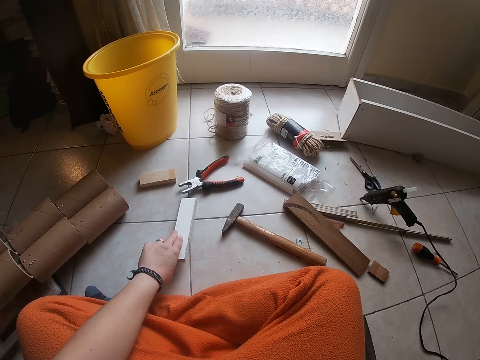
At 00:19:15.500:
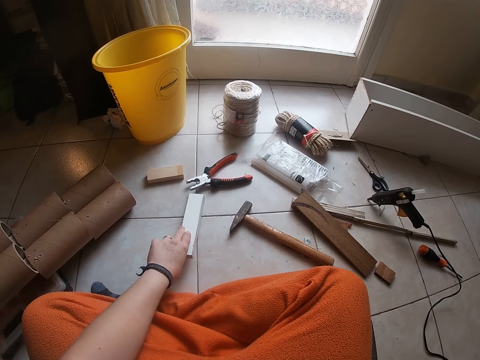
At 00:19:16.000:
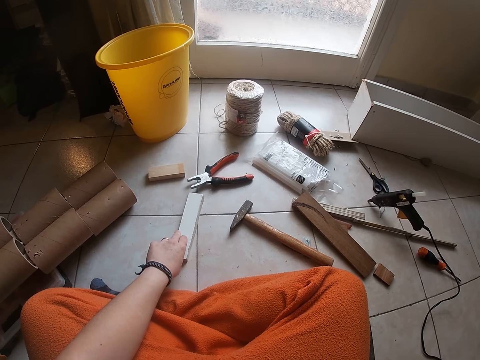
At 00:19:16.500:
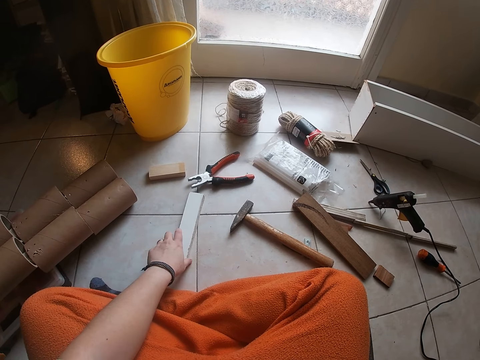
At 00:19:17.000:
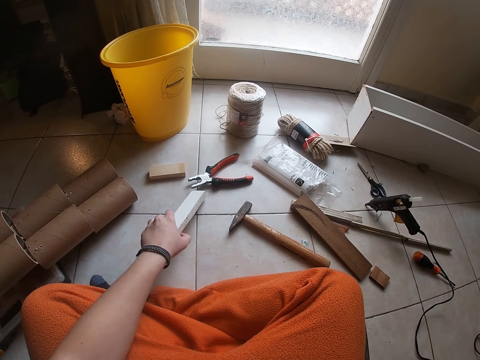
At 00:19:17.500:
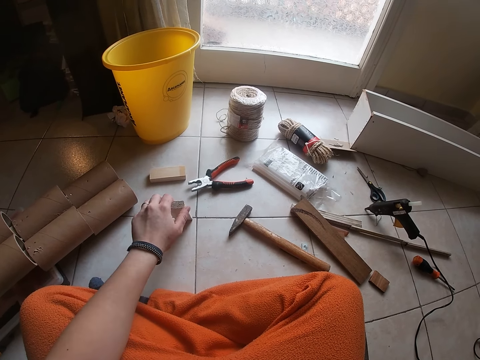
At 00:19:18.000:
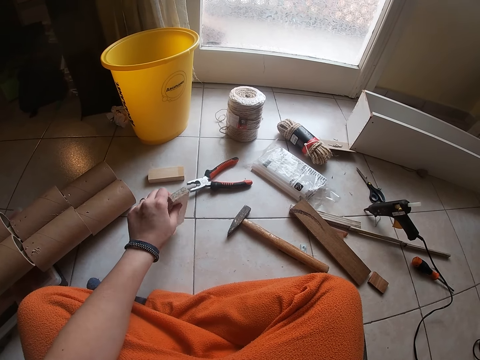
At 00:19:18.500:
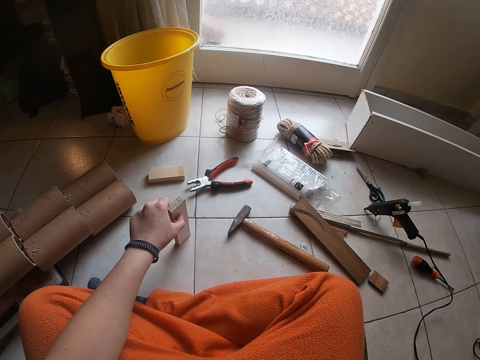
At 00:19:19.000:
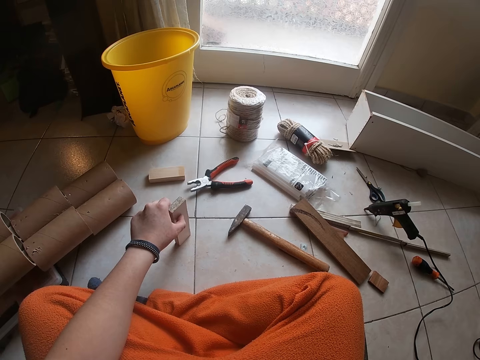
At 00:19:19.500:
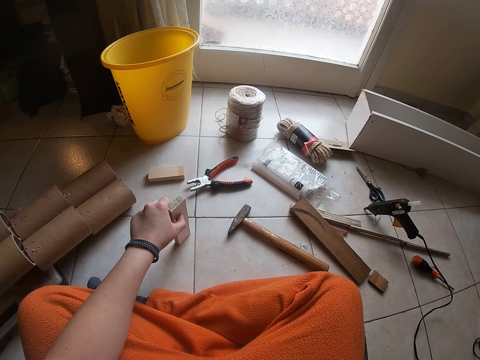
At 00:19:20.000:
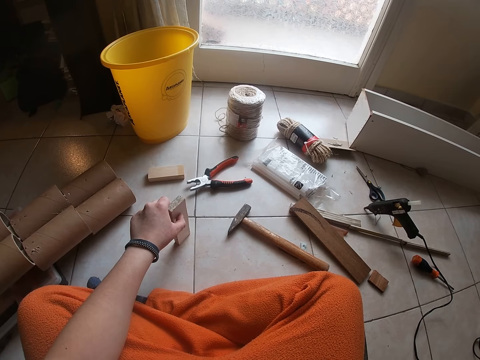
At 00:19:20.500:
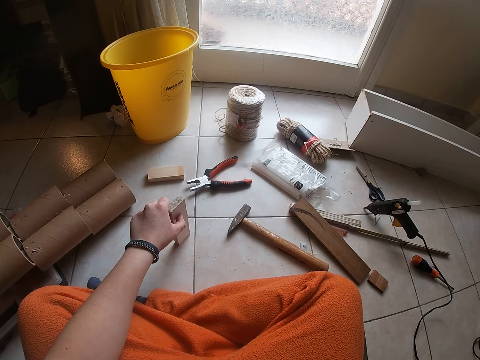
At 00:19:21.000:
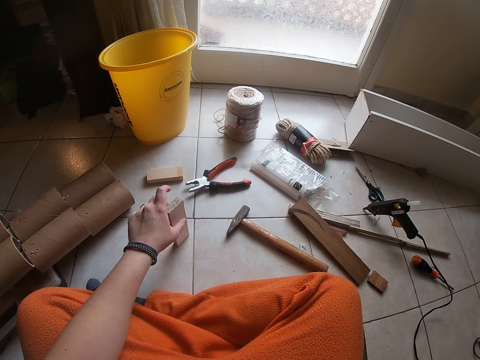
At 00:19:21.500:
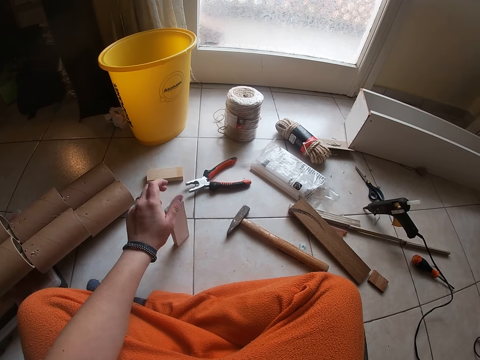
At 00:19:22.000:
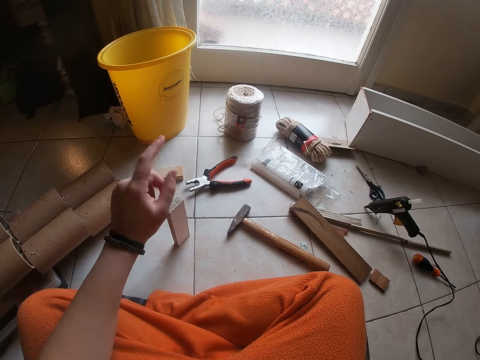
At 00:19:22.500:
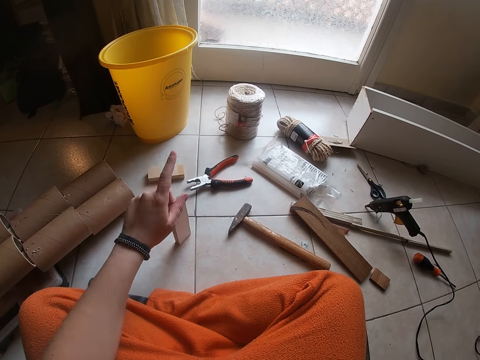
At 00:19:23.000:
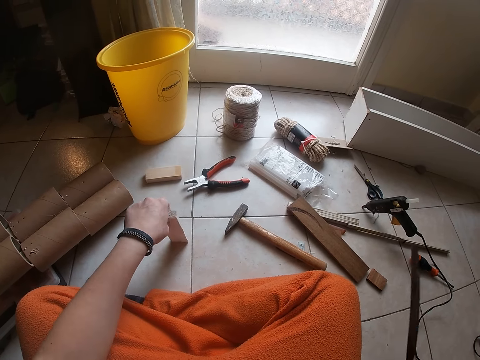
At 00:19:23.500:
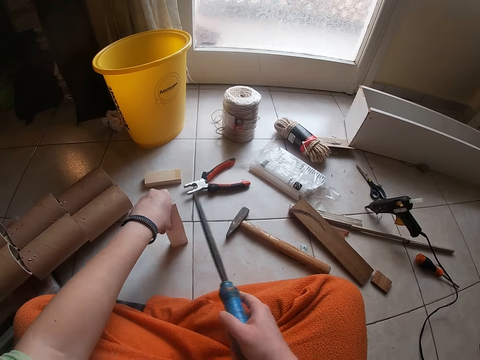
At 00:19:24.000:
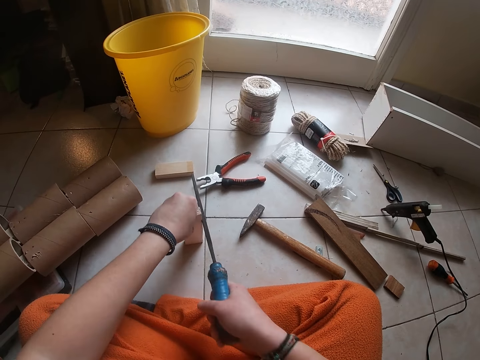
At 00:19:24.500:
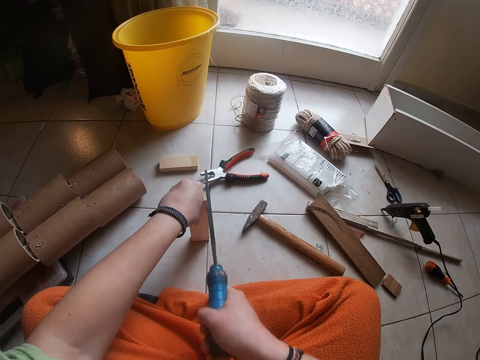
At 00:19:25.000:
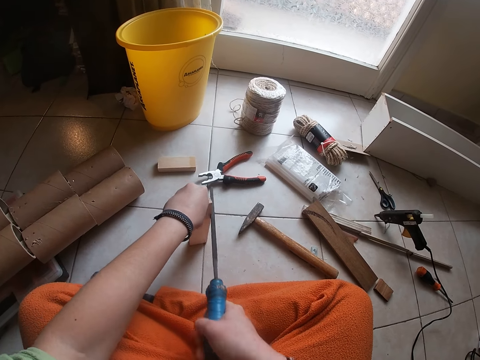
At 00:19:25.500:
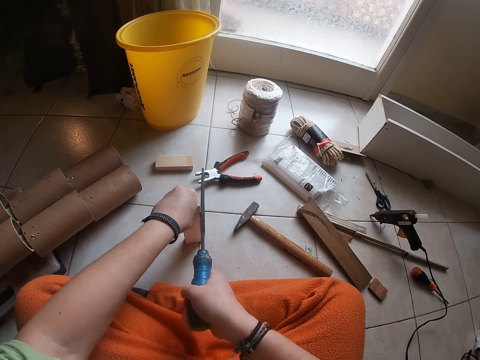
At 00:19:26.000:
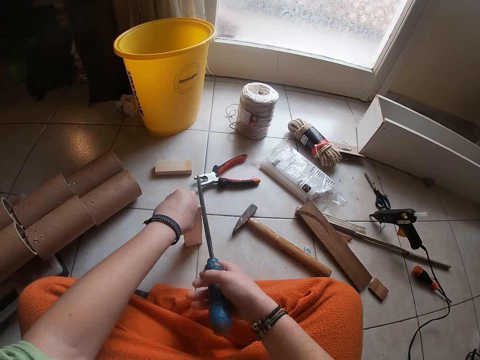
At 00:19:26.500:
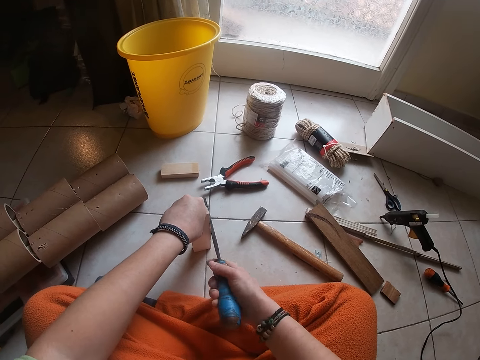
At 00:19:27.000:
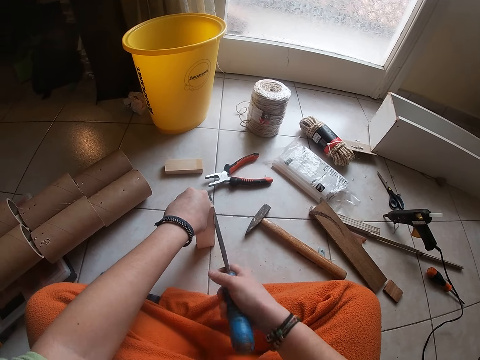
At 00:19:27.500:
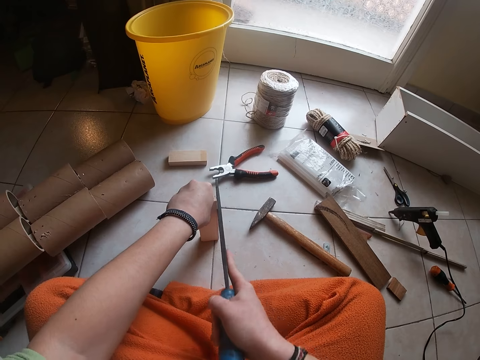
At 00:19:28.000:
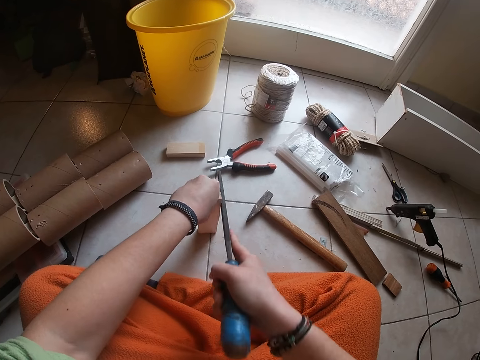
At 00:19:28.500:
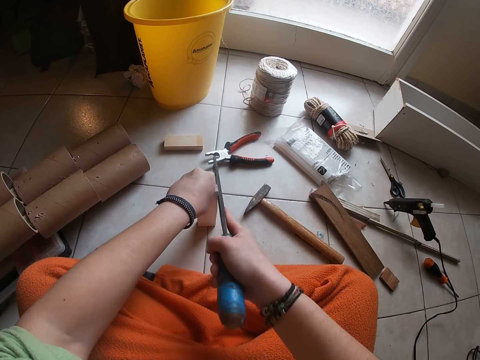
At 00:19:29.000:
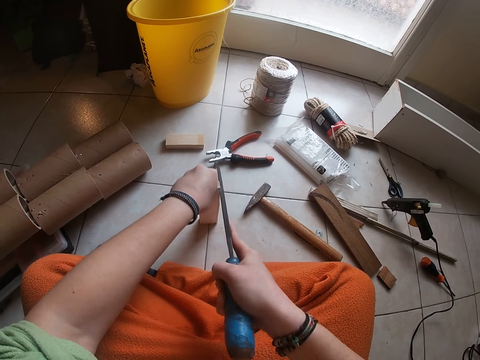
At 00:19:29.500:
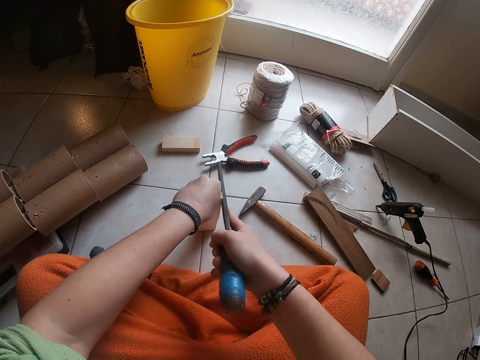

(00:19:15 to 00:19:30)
The camera wearer drops the wood plank in her left hand on the floor. She picks up the wood plank from the floor with her left hand. She points her left fingers to the front. She smoothens the wood. She cuts the wood plank in her left hand with the knife in her right hand.

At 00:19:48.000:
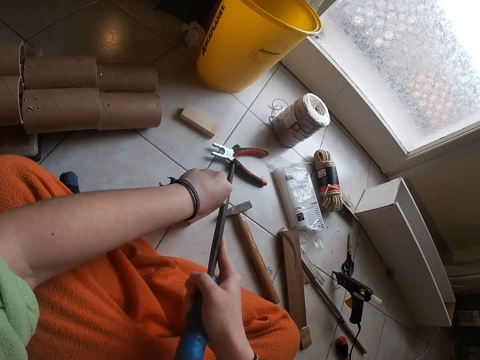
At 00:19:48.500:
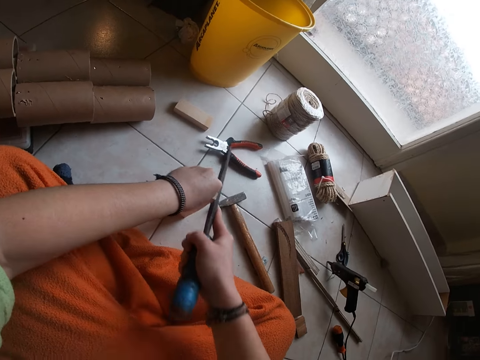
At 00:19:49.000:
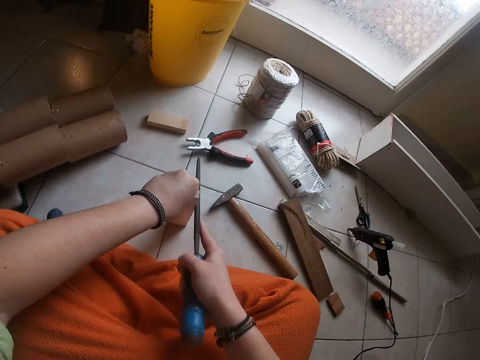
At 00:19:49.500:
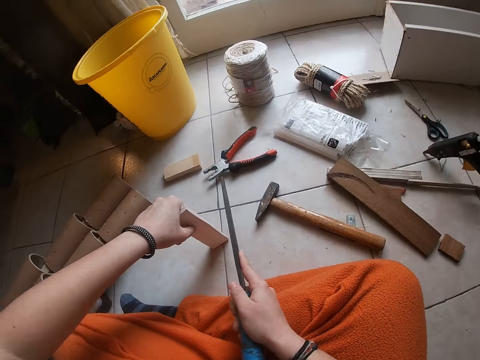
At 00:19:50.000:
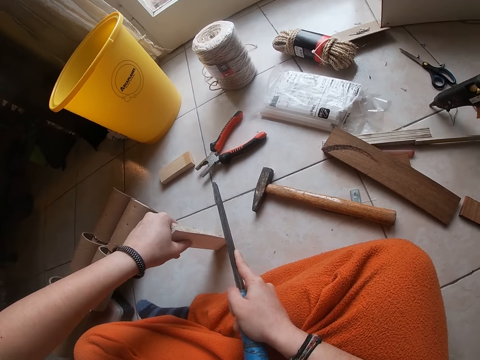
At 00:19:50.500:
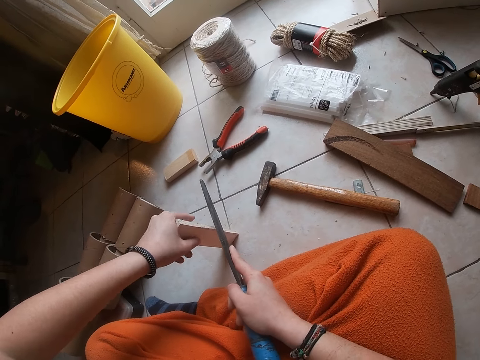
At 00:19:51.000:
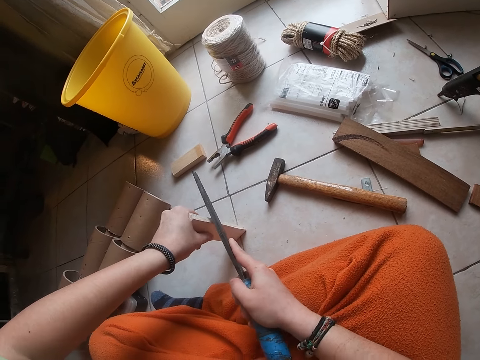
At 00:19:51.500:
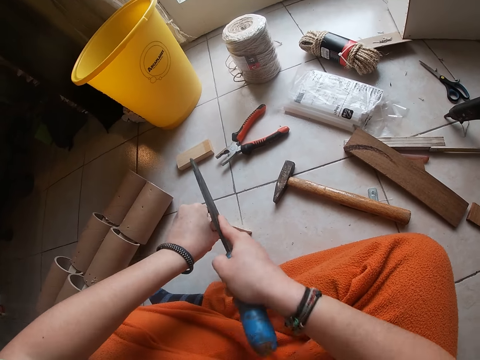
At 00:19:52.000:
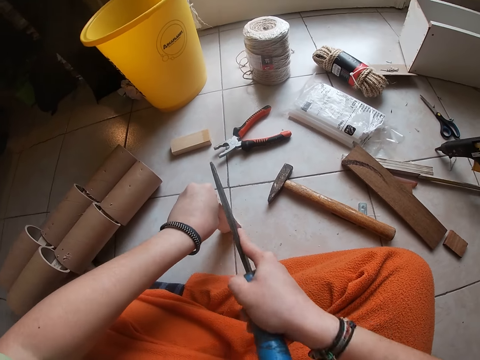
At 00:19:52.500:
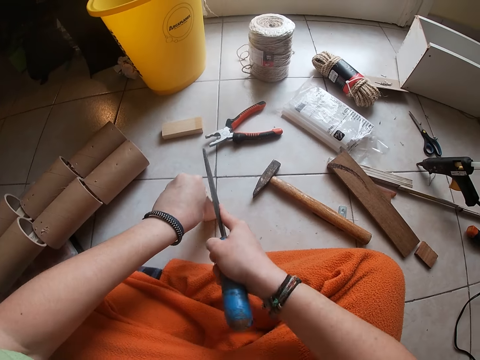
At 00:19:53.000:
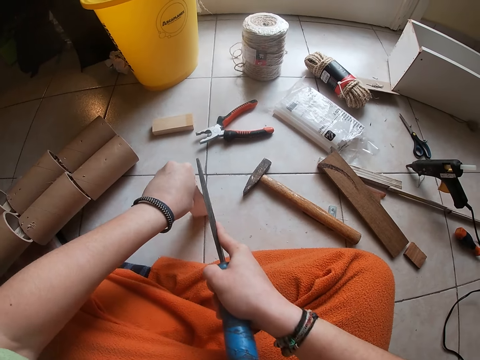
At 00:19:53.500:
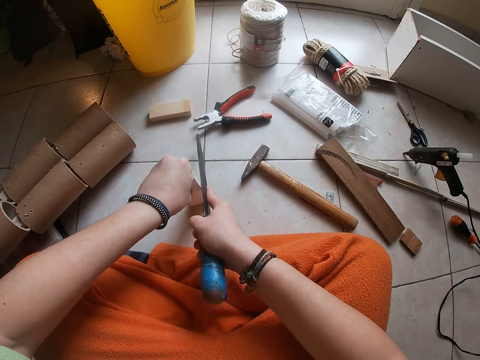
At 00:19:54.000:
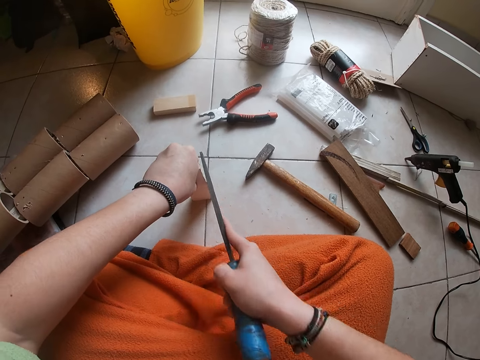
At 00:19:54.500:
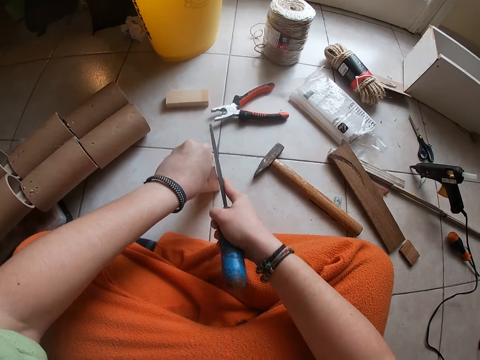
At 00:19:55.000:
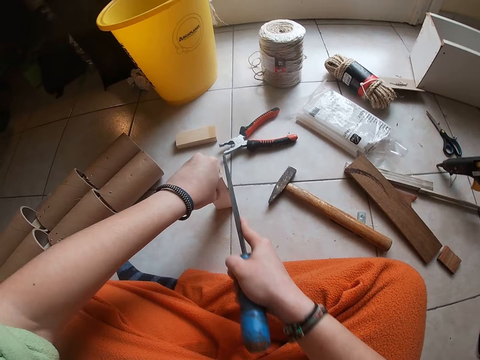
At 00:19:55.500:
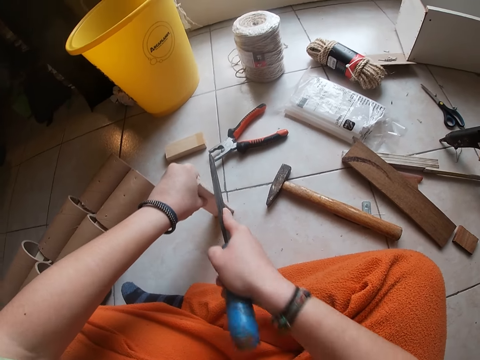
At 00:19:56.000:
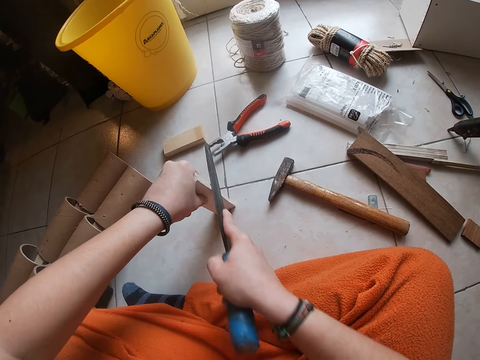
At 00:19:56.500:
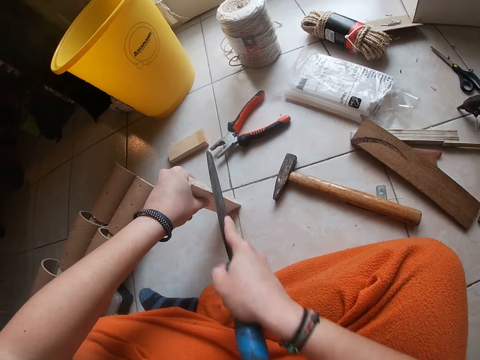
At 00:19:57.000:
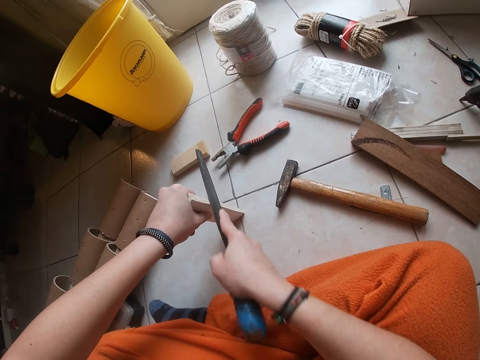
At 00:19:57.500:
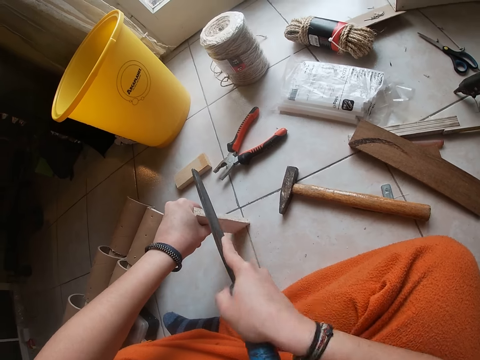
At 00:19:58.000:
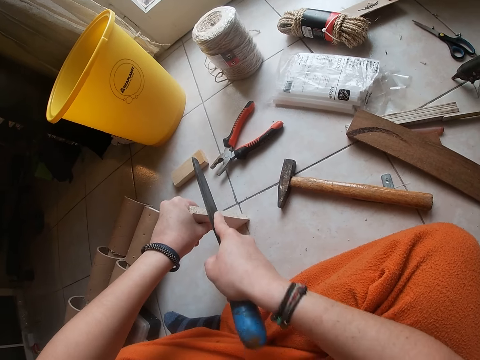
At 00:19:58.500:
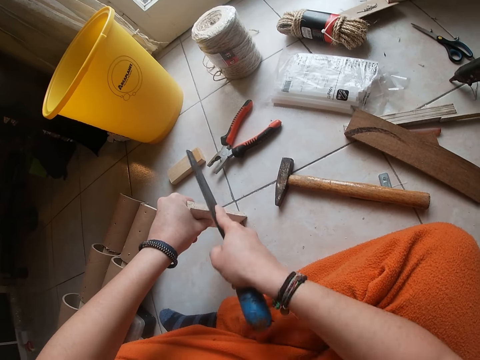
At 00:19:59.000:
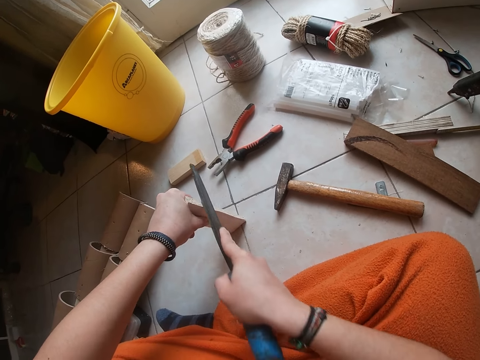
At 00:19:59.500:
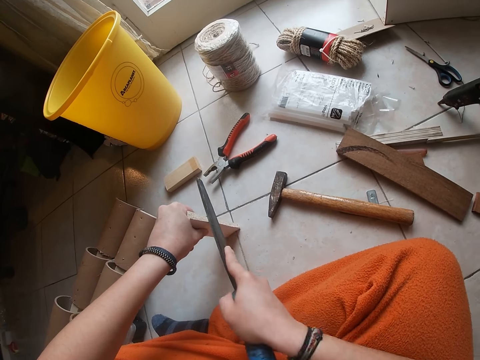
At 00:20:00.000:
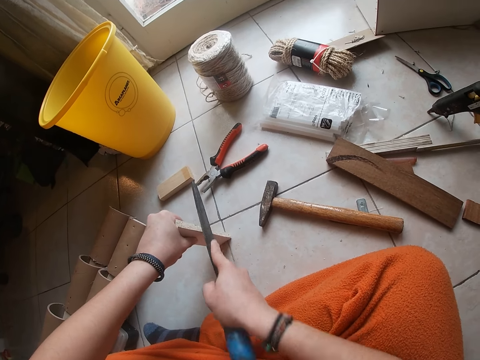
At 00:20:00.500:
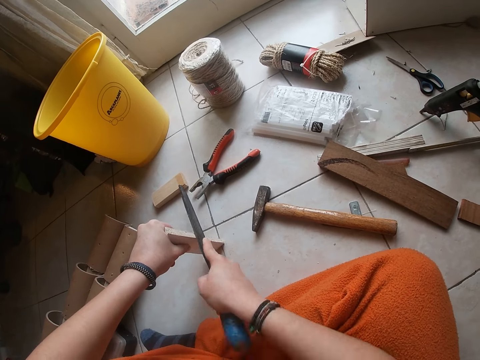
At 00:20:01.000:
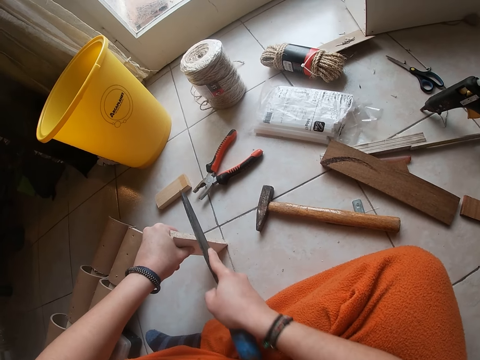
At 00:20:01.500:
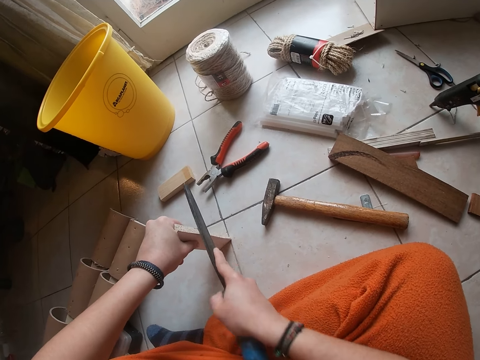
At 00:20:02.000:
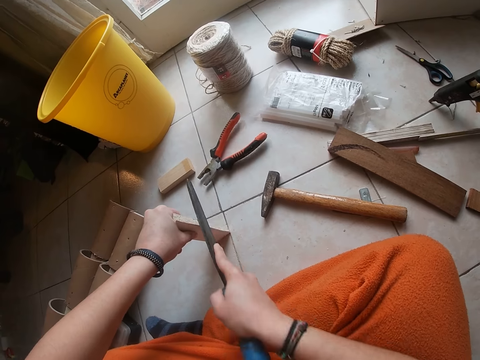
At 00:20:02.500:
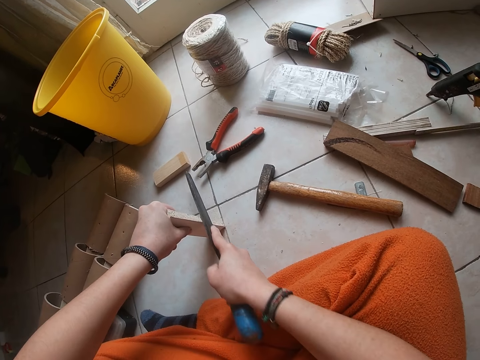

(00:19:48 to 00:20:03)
The camera wearer cuts the wood plank in her left hand with the knife in her right hand. She does it again.
